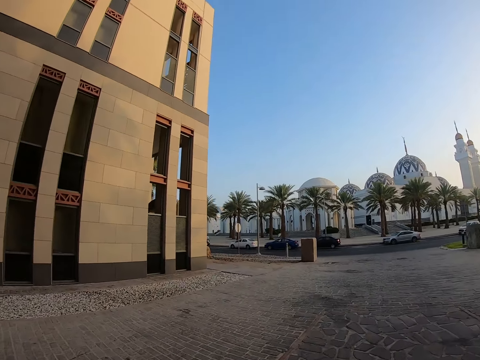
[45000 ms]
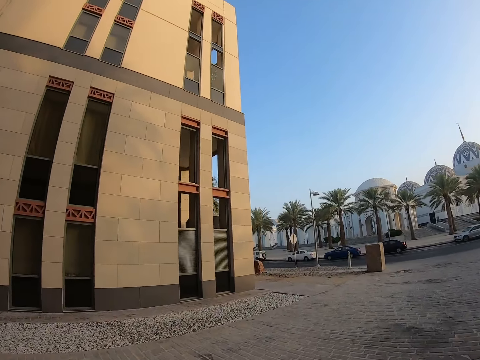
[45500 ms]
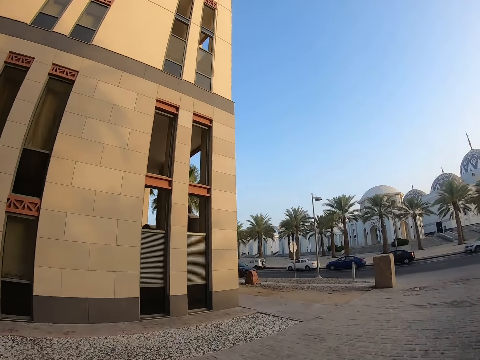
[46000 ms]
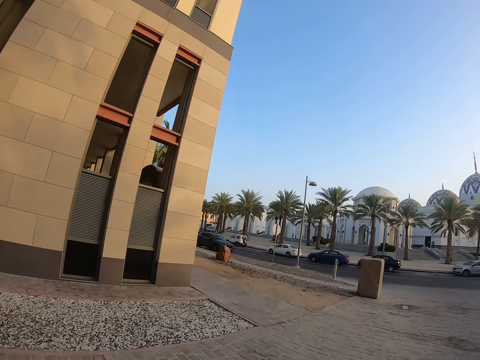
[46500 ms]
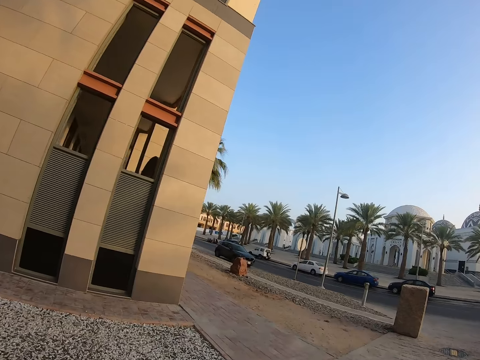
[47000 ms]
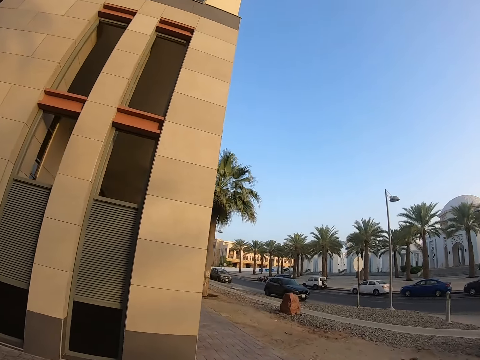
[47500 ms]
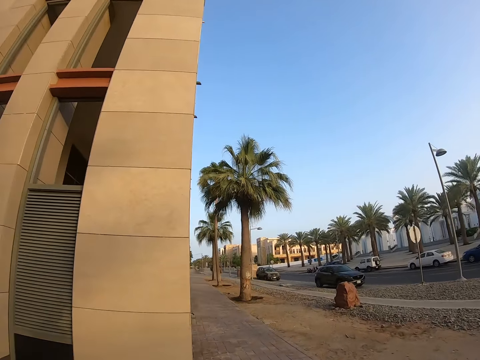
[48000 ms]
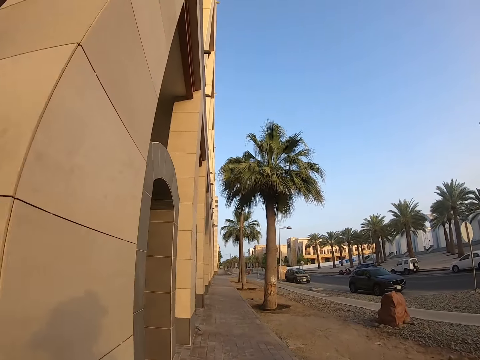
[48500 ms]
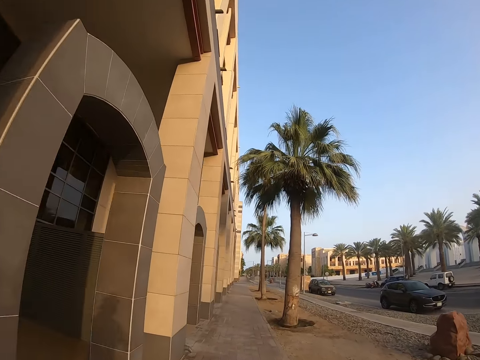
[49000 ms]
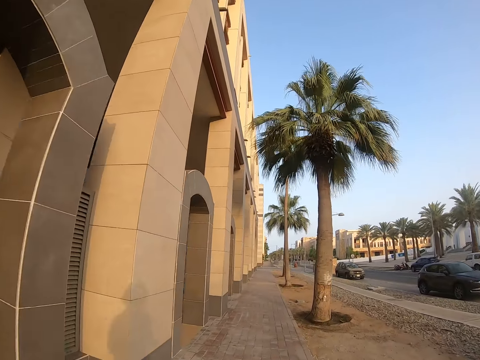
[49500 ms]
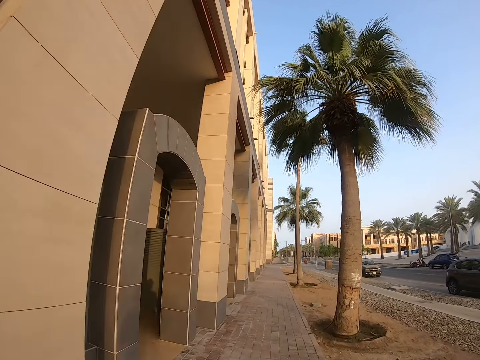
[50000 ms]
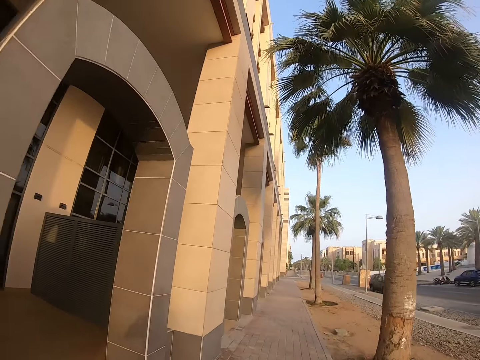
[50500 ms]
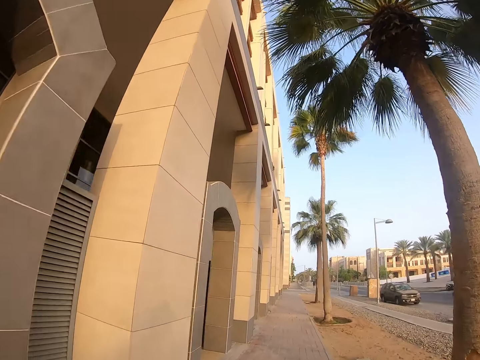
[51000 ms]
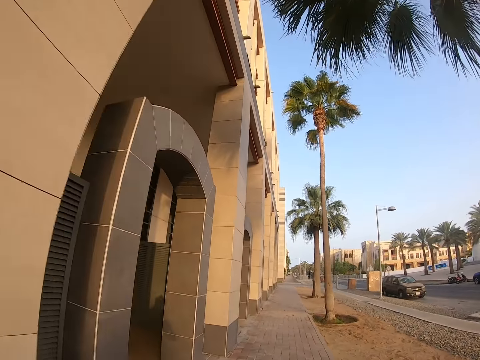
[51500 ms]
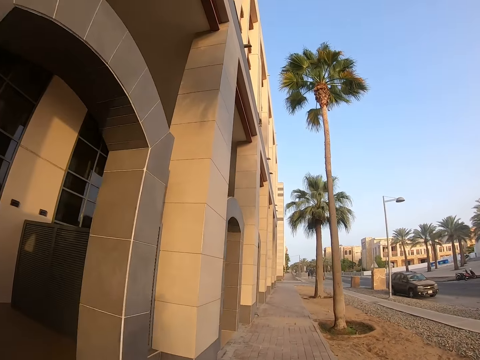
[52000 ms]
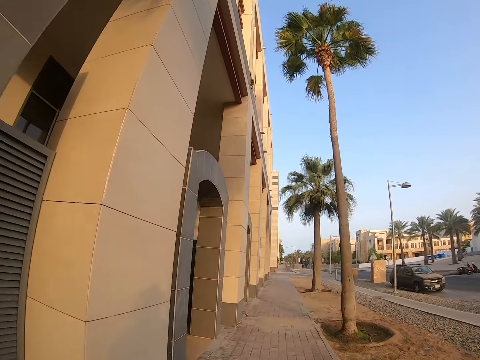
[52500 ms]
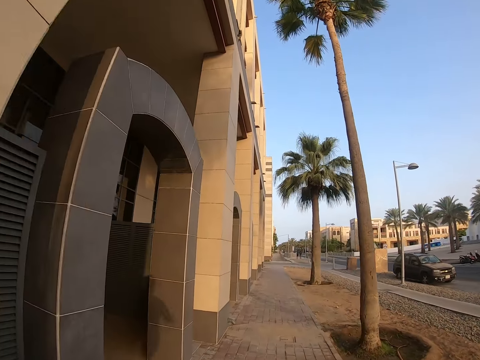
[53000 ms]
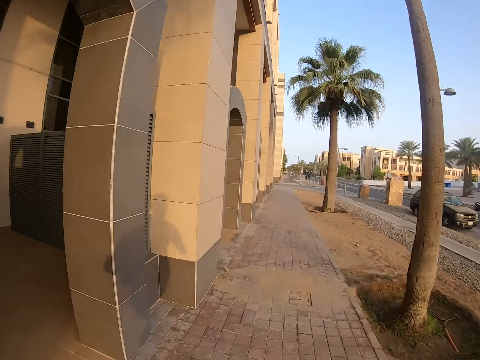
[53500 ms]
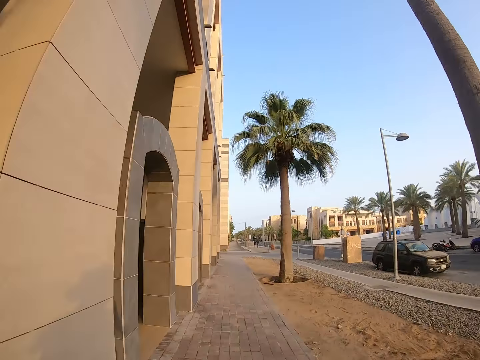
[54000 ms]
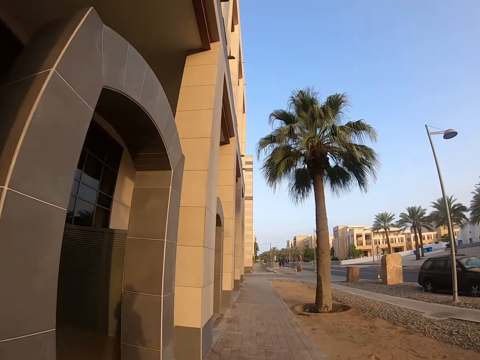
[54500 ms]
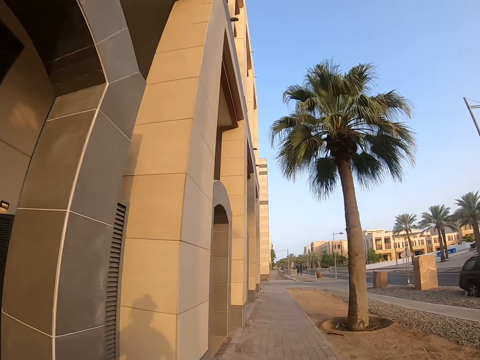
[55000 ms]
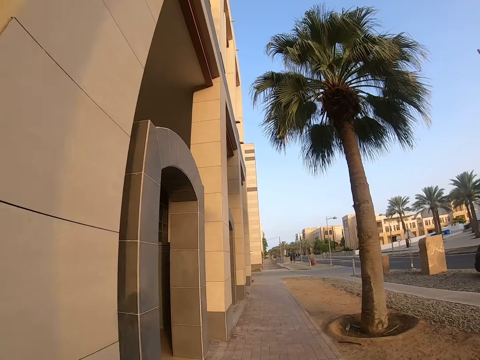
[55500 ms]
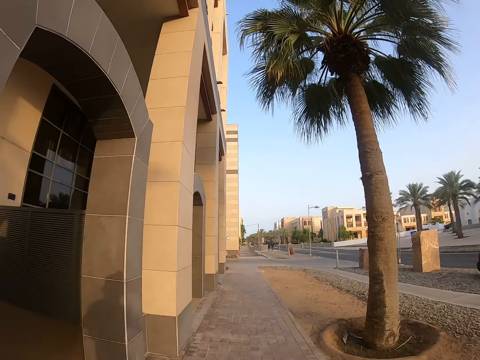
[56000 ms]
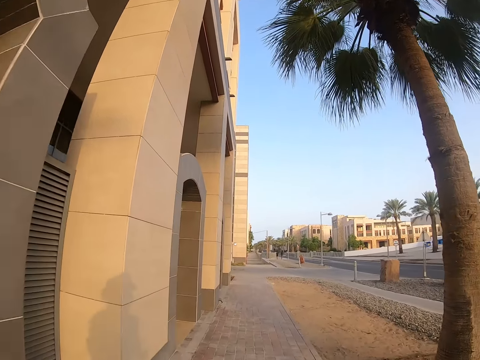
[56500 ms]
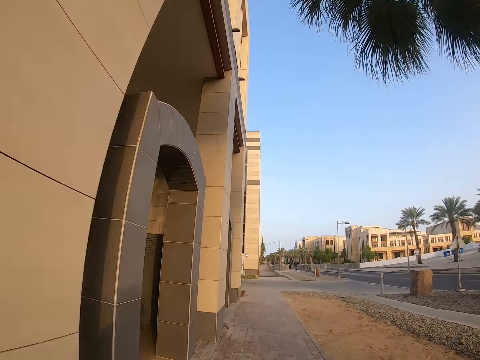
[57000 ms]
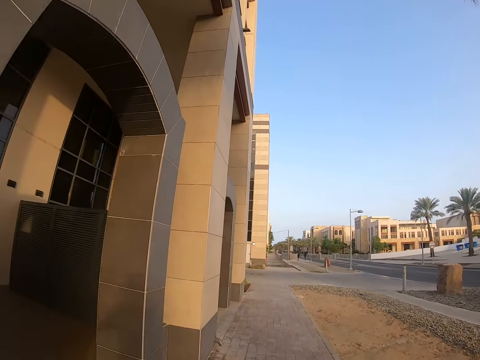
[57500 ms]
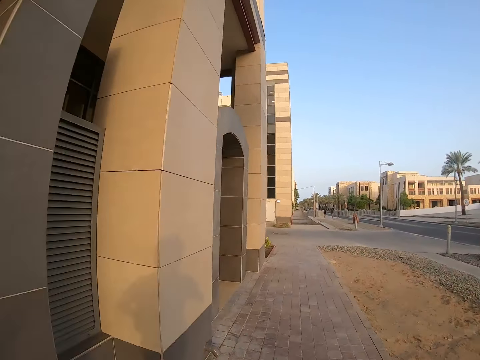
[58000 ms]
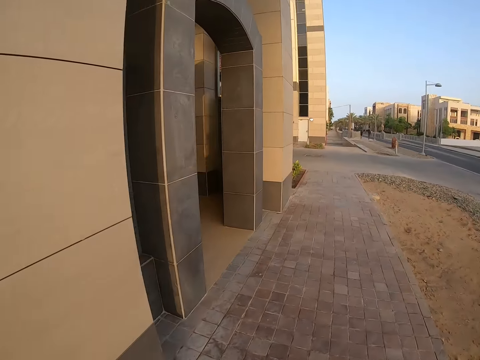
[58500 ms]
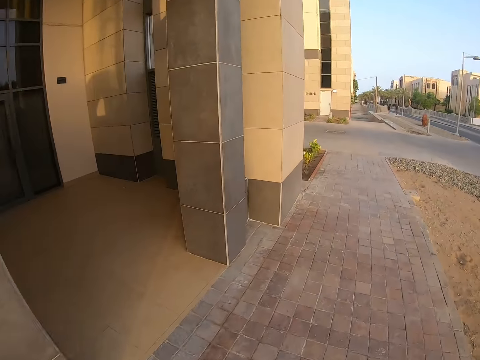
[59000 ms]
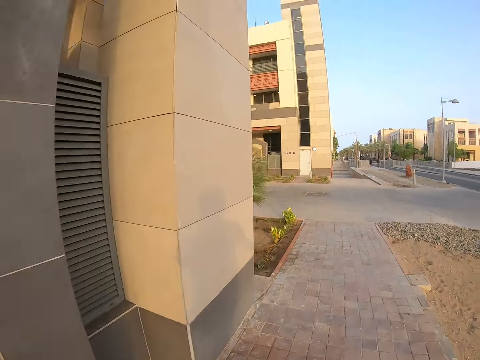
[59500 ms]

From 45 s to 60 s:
The camera wearer looks around. They turn around. They run on the pavement.

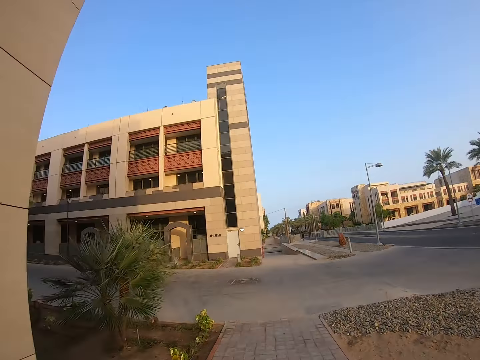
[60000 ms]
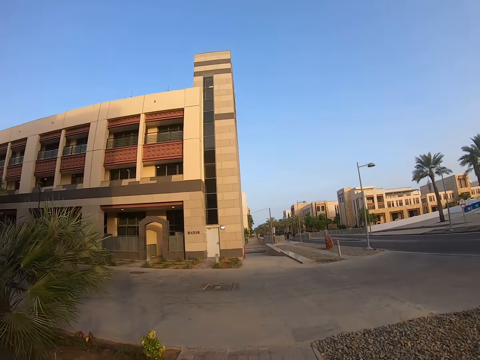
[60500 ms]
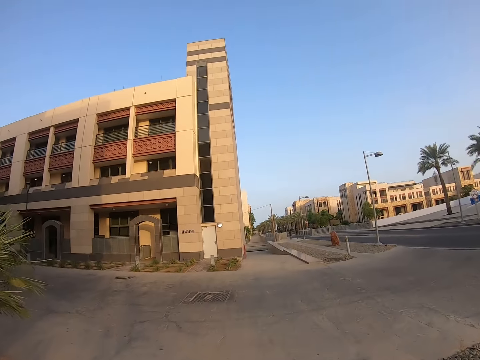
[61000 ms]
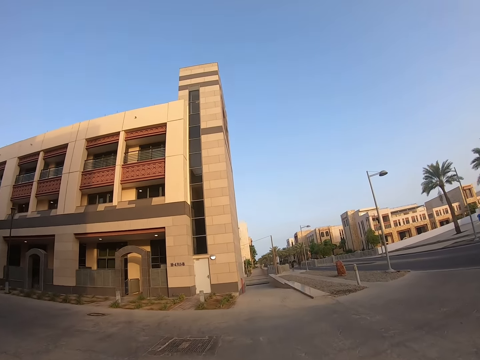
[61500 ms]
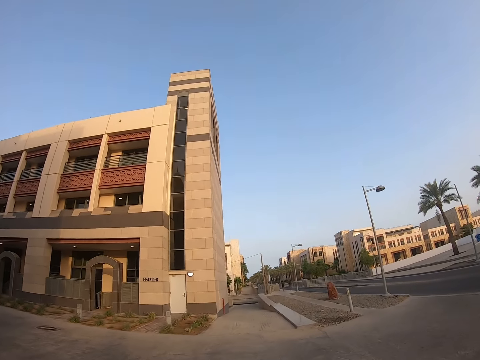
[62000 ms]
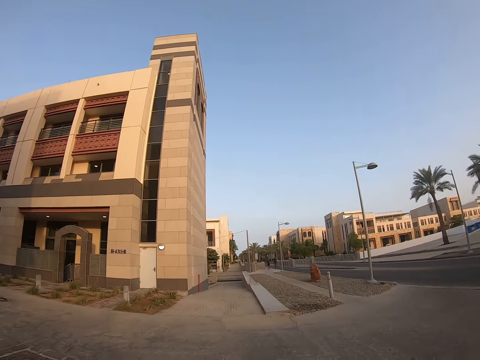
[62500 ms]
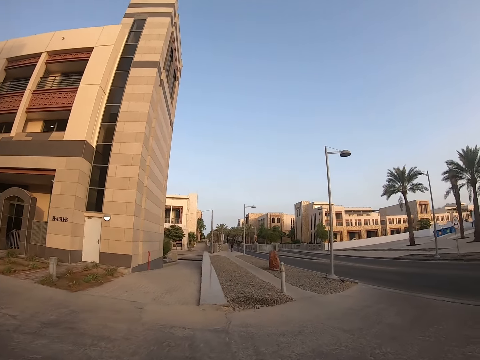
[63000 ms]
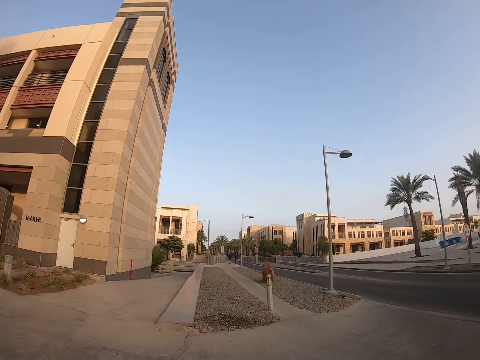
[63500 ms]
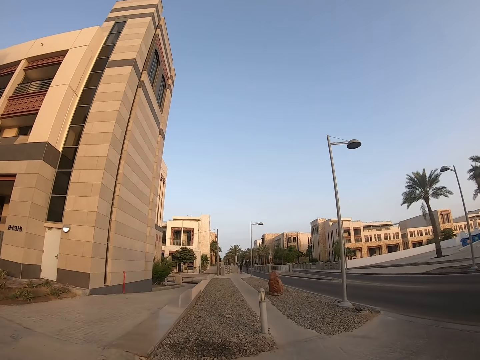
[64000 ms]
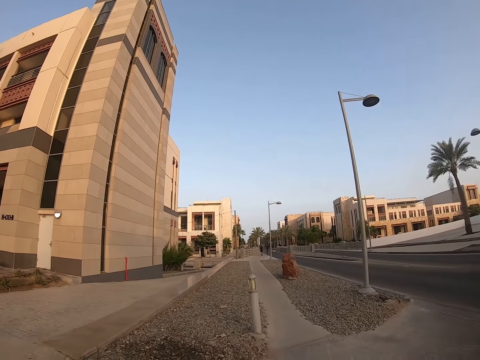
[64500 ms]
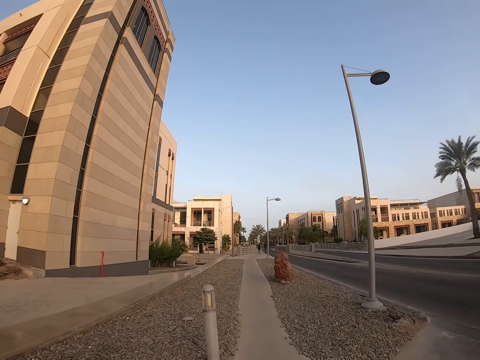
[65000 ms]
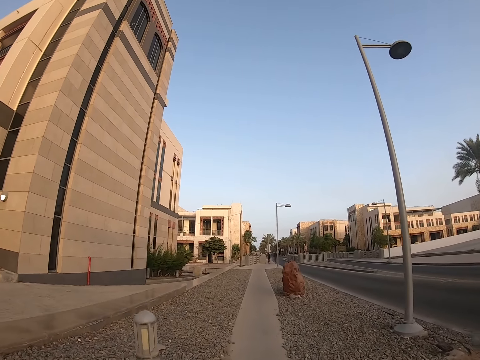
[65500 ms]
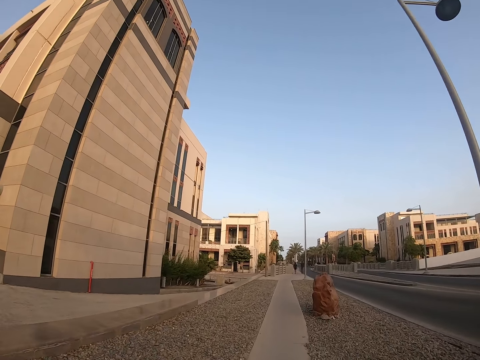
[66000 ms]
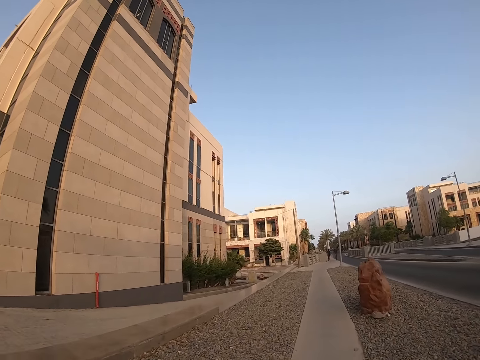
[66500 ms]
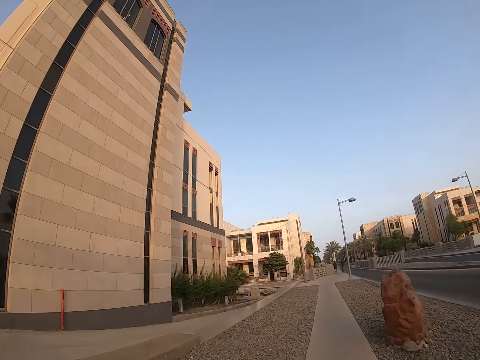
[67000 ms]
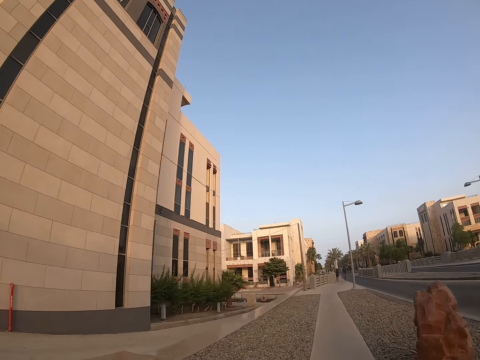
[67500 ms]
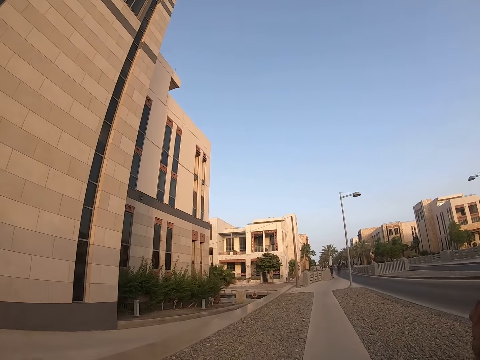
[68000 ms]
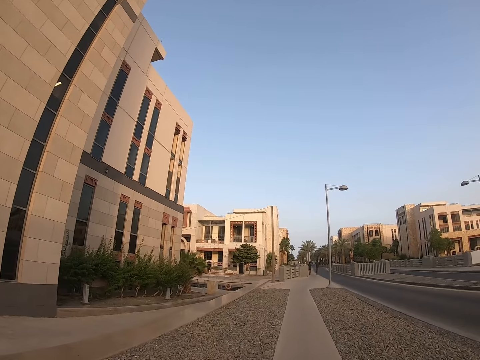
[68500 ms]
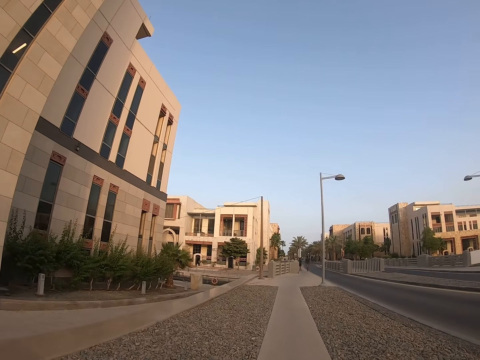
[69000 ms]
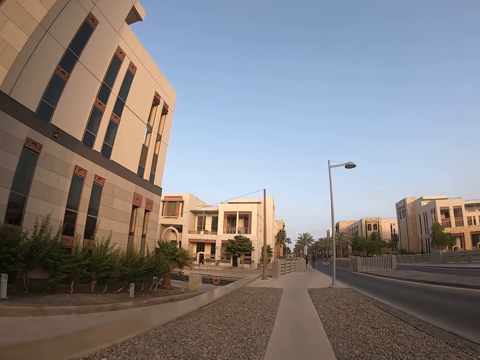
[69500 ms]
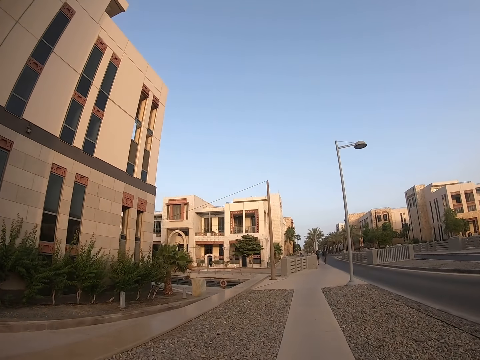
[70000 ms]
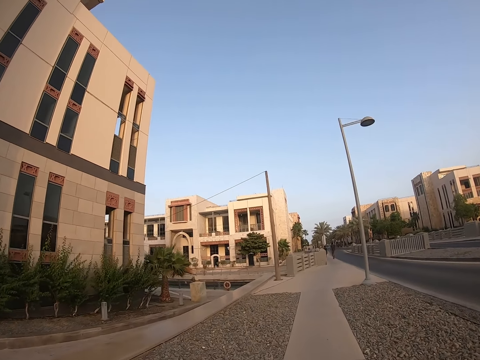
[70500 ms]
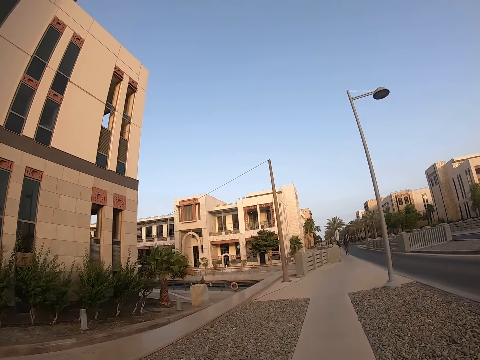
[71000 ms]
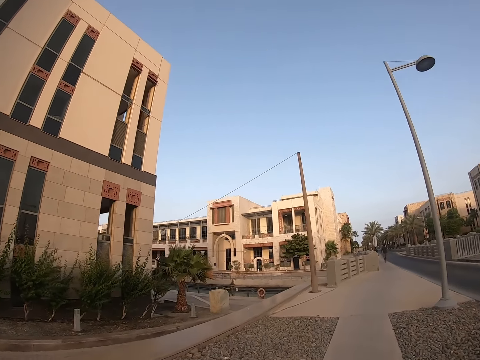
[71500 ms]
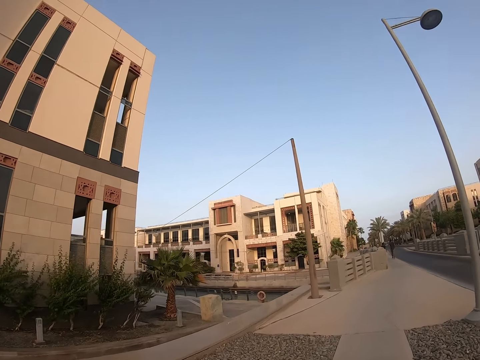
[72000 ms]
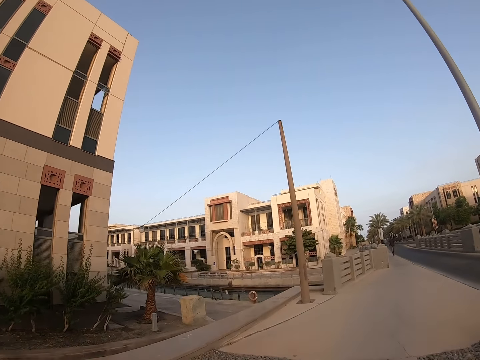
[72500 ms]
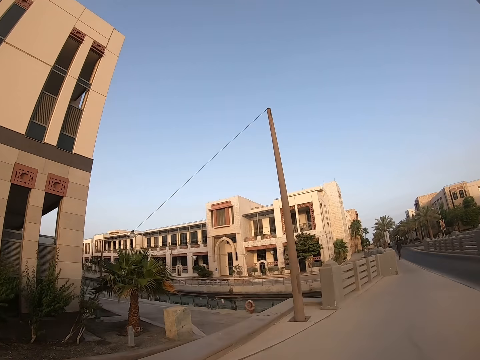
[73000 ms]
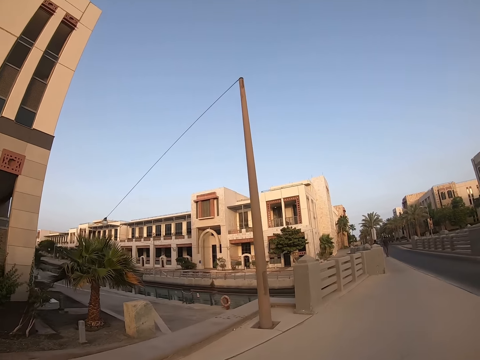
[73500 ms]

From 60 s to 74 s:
The camera wearer turns around. They run on the pavement.
